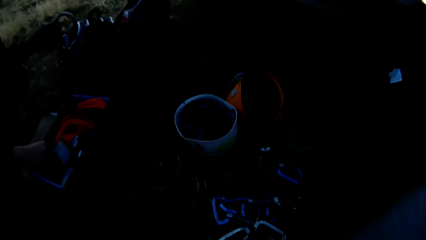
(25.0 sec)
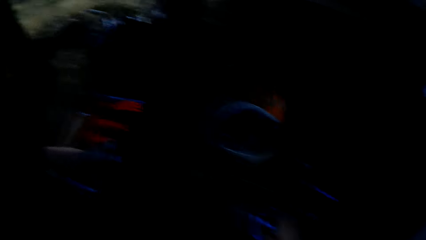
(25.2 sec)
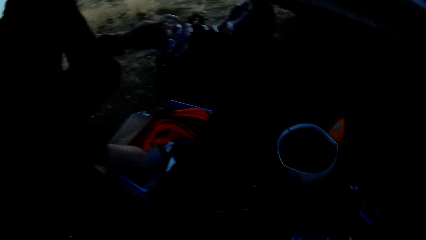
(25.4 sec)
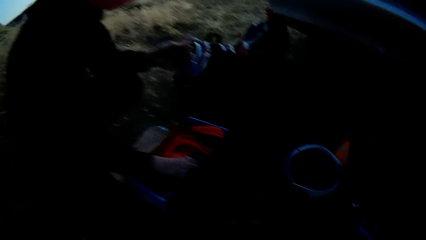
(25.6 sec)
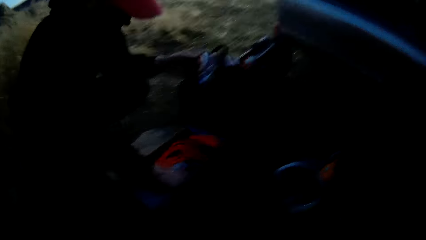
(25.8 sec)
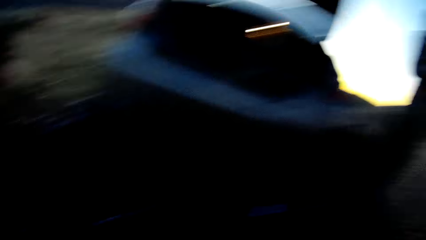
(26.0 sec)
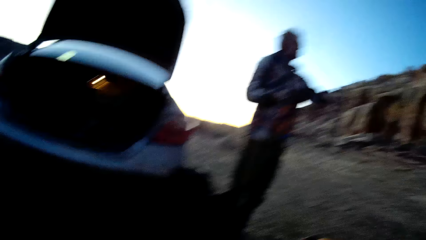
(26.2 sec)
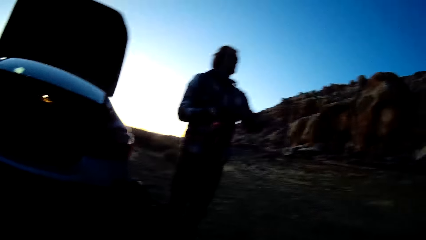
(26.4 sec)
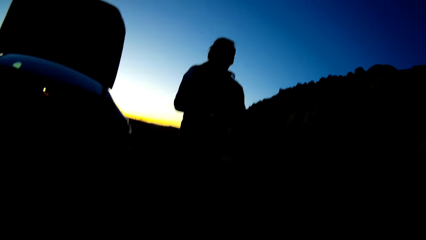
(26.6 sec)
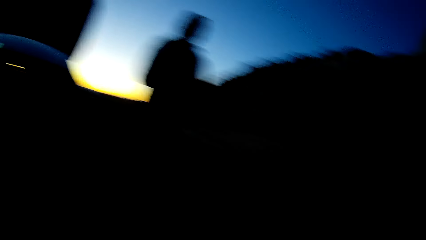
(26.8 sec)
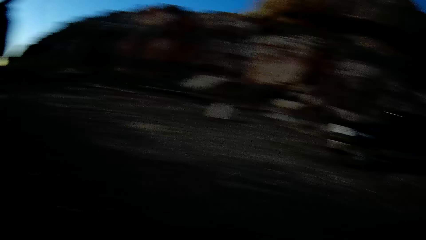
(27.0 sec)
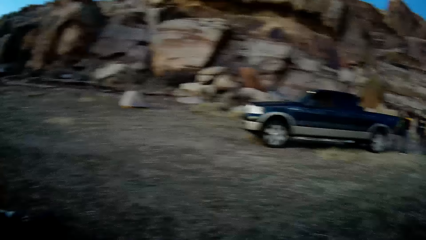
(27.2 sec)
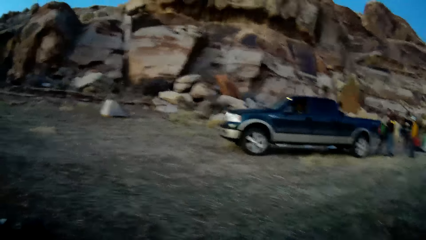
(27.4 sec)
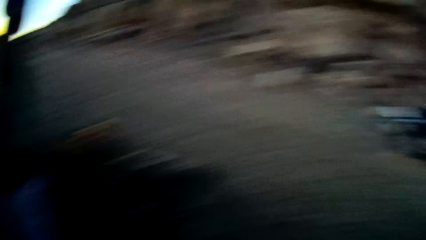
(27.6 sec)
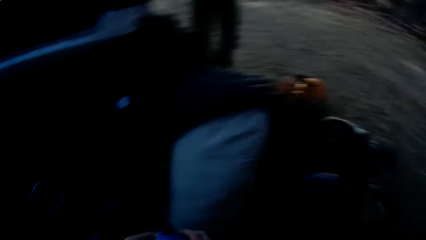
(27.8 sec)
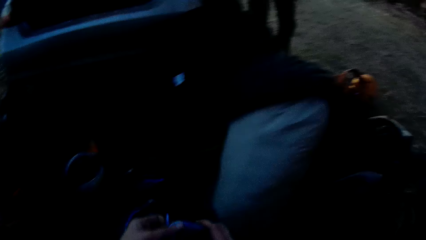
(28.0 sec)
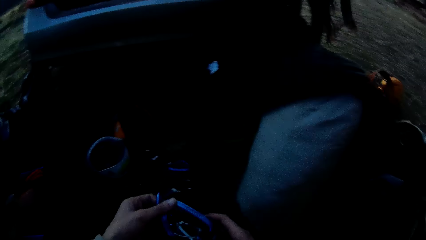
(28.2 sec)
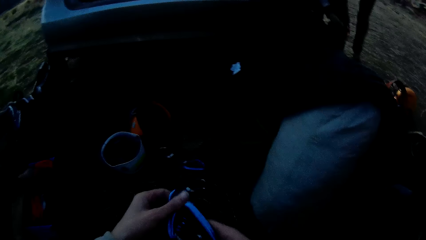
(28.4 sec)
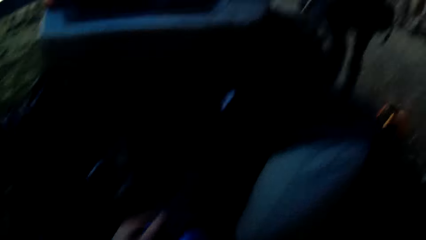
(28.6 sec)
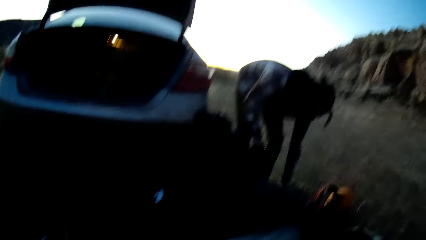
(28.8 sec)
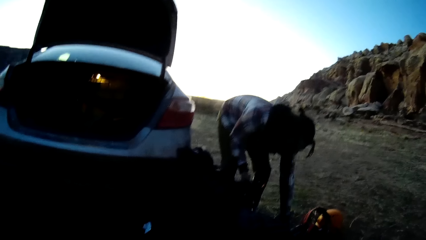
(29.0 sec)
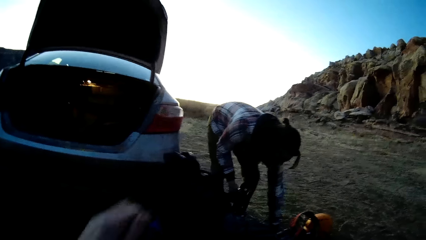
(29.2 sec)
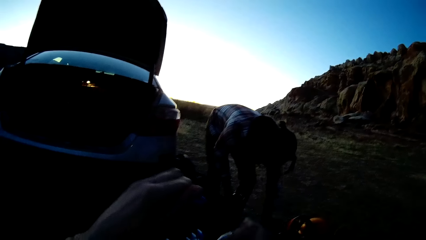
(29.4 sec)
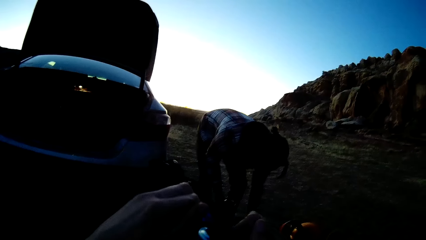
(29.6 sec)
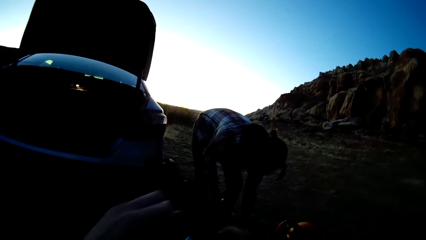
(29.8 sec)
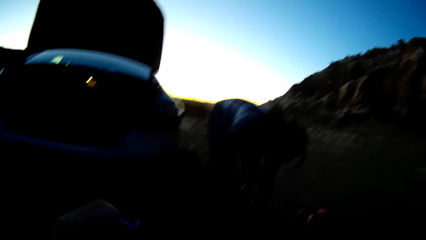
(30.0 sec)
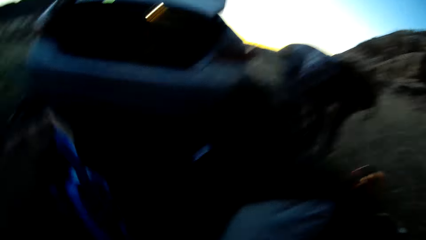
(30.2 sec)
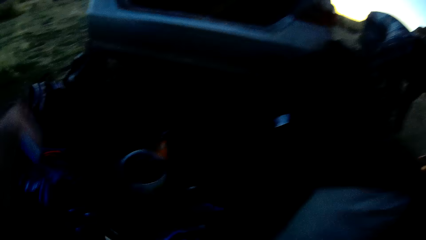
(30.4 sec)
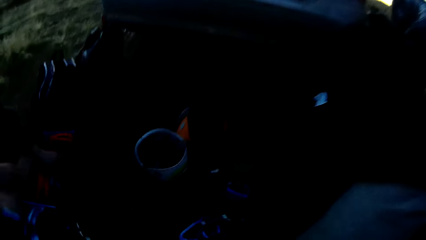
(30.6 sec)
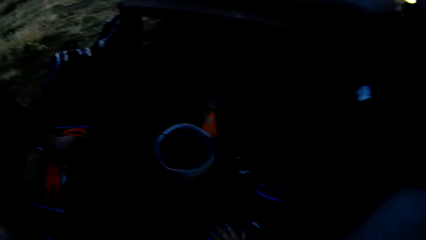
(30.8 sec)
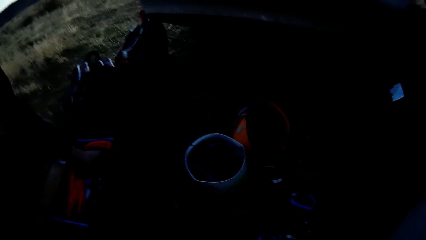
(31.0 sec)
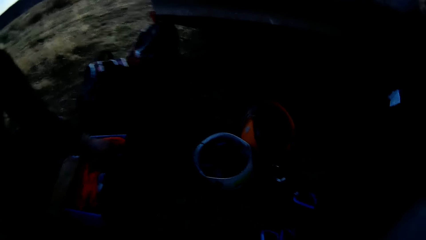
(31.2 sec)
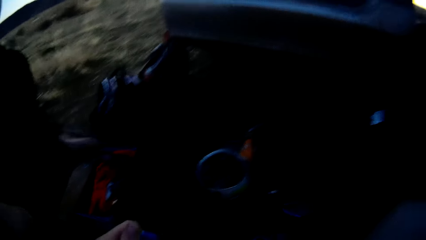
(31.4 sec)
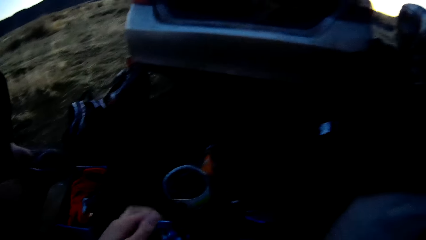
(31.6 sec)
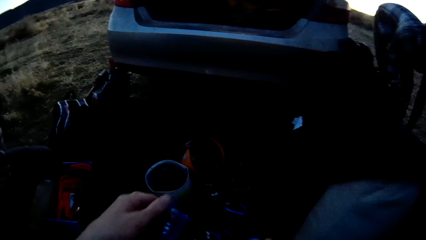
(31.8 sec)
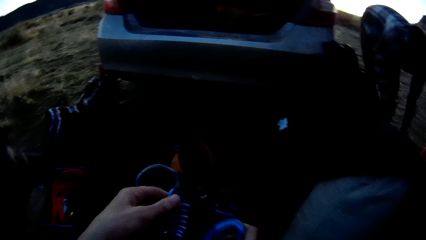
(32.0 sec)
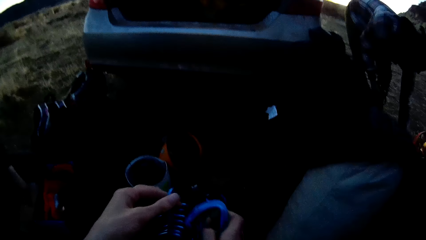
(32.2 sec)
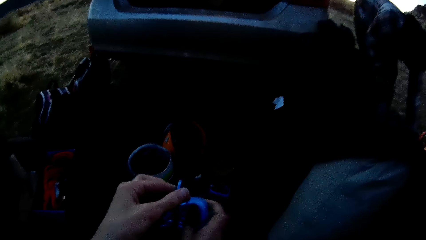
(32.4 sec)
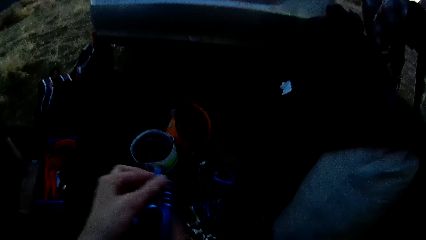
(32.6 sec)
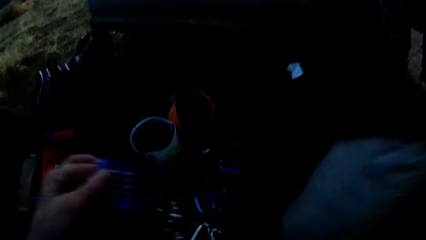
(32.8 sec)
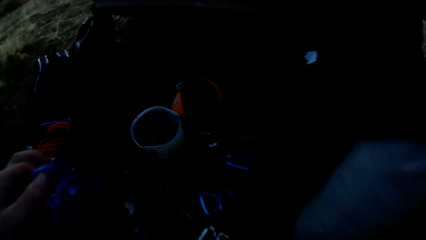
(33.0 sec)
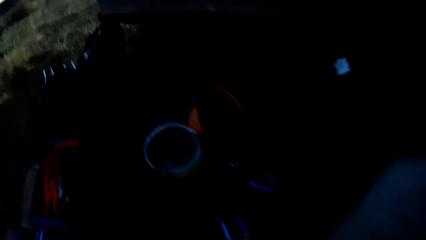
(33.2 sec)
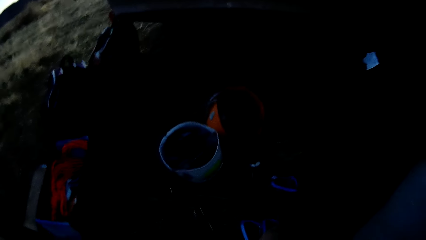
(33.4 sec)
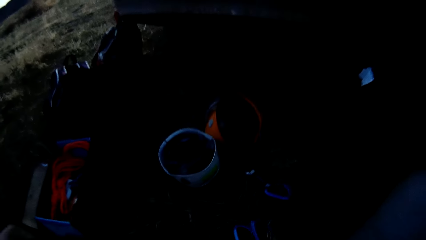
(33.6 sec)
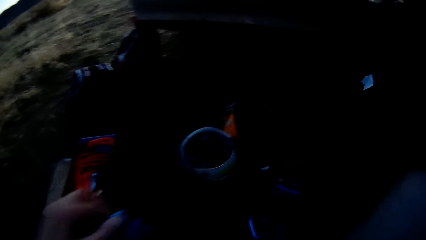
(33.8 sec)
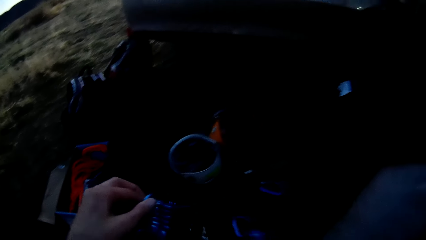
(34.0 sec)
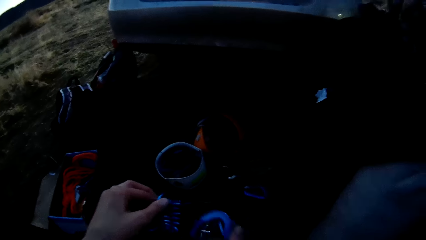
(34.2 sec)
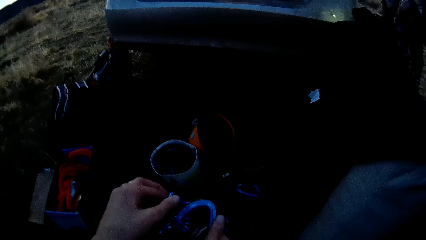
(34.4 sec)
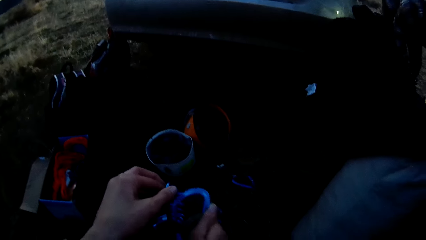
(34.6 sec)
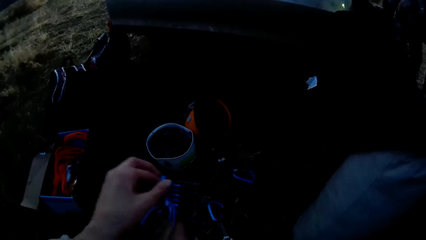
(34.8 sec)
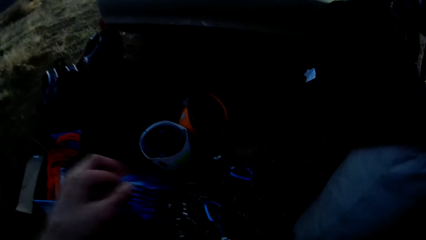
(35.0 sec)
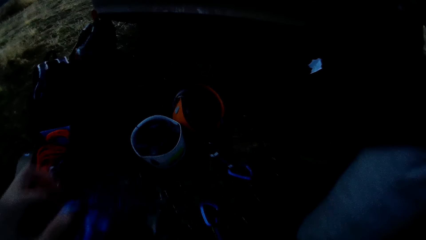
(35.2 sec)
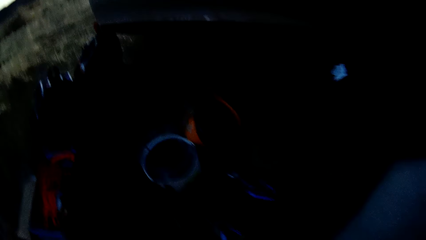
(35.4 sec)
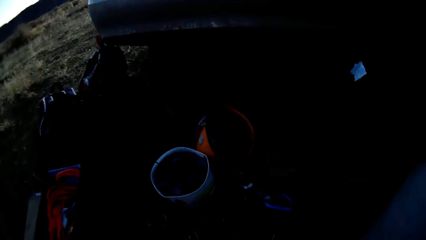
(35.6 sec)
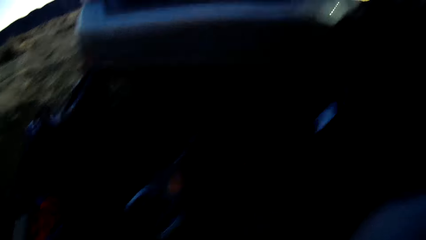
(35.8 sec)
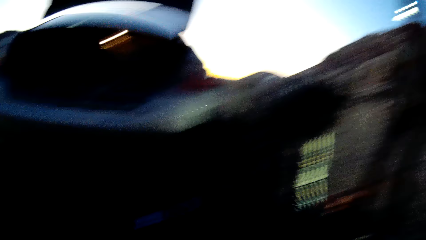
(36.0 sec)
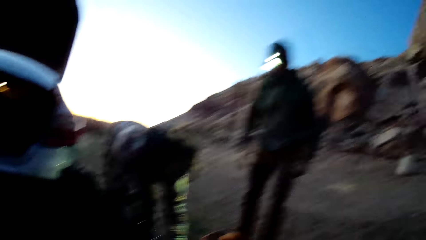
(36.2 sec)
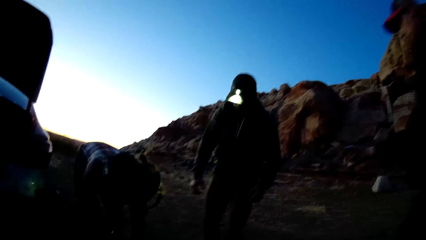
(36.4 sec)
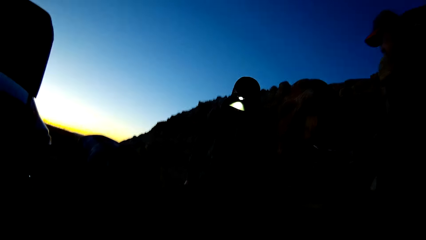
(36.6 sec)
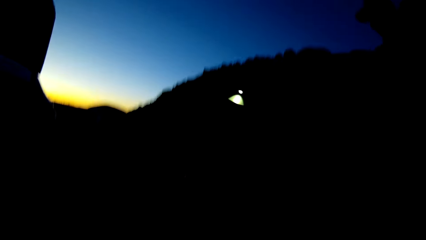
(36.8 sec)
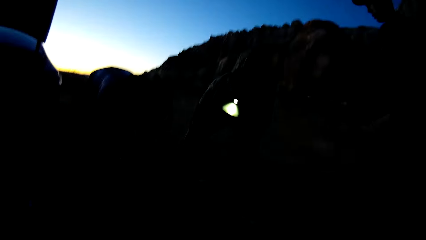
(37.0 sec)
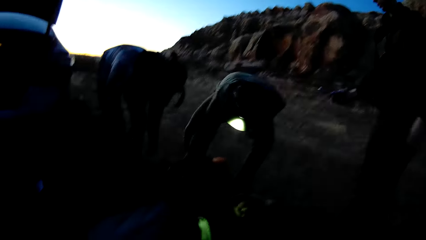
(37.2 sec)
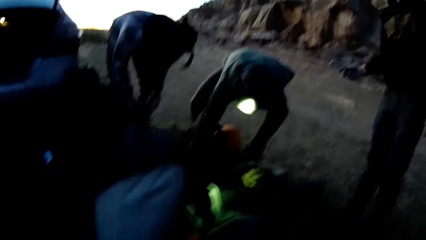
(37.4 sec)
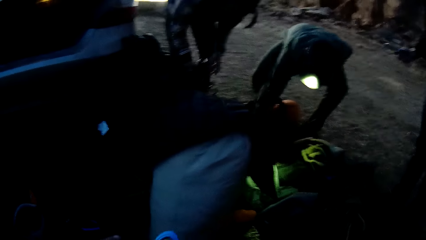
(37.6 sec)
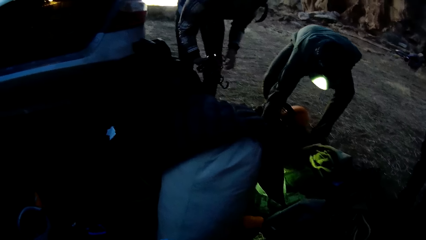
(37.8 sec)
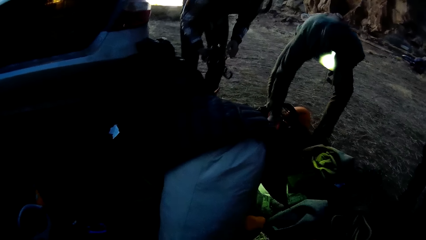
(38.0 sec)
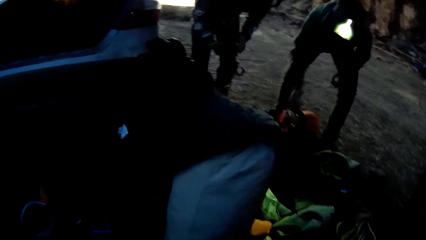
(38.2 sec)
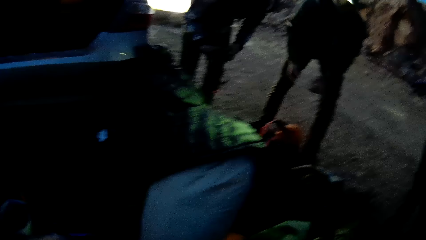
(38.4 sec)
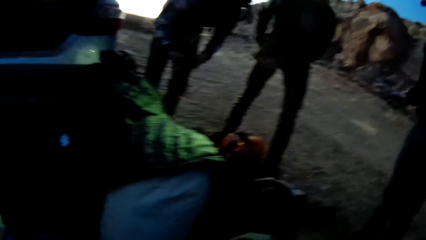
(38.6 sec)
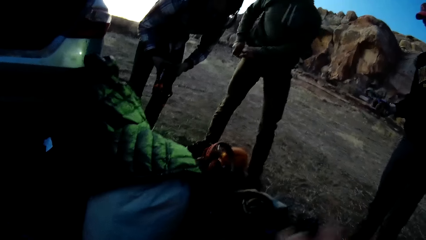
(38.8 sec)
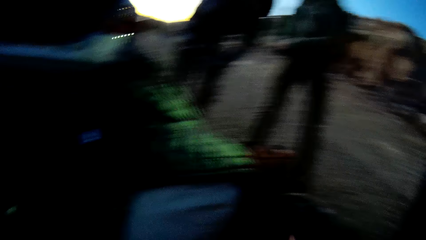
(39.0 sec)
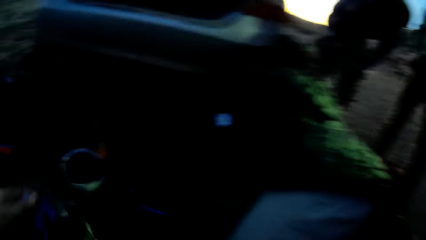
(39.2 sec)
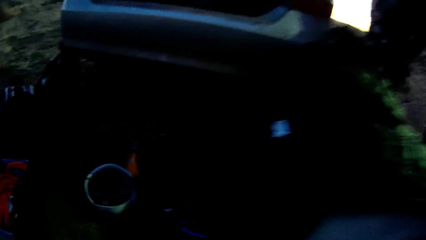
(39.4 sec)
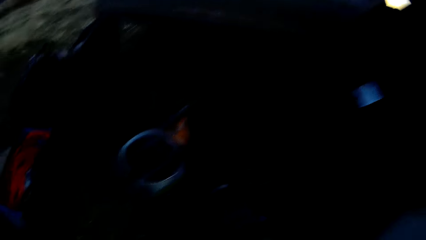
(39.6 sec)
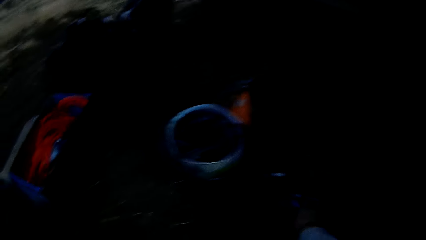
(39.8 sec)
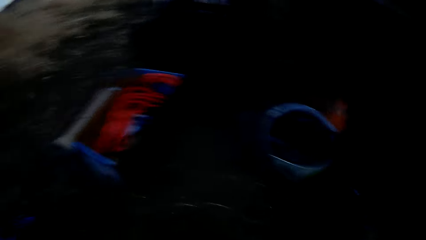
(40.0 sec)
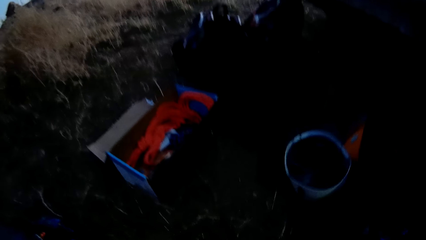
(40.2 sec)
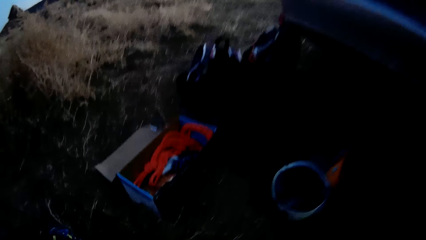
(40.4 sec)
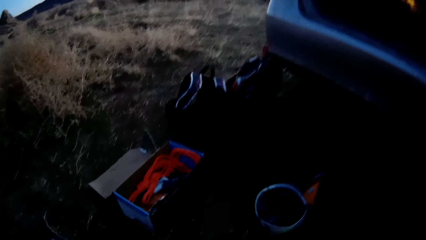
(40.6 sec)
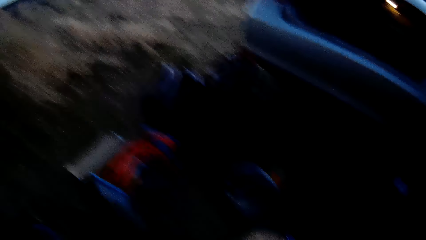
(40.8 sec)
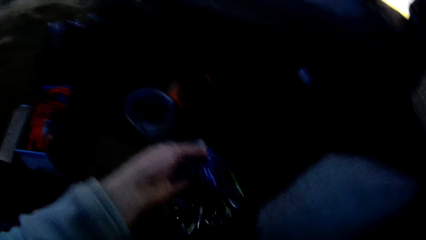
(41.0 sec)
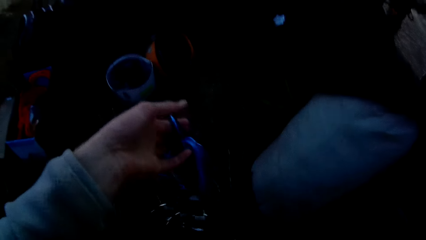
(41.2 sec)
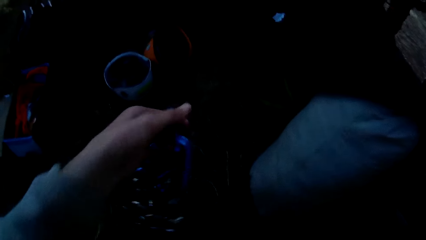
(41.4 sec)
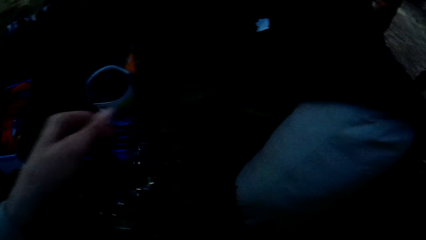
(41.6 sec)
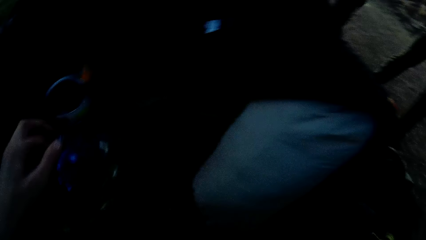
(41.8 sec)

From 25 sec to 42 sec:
The camera wearer looks around. They add the carabiner onto the hook. They look down. They add the carabiner onto the hook. They pick the carabiner. They add the carabiner onto the hook. They look around.
